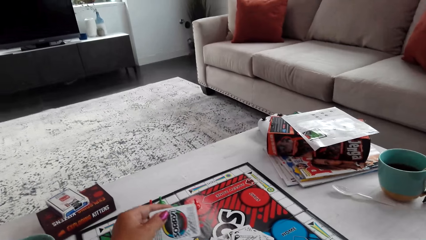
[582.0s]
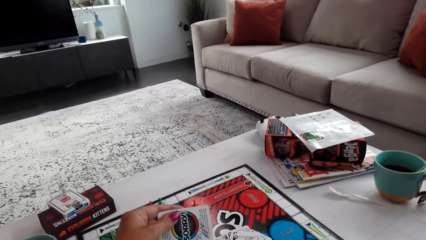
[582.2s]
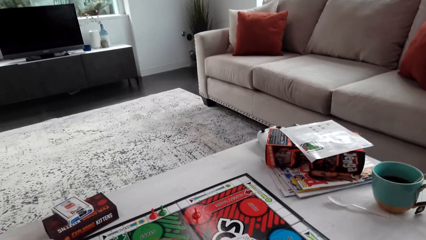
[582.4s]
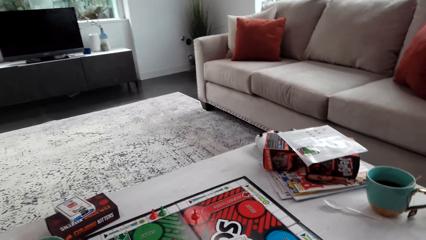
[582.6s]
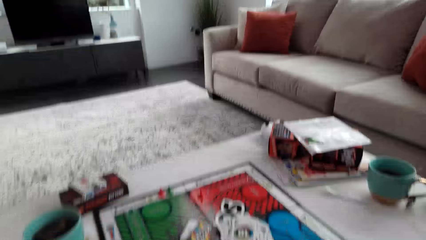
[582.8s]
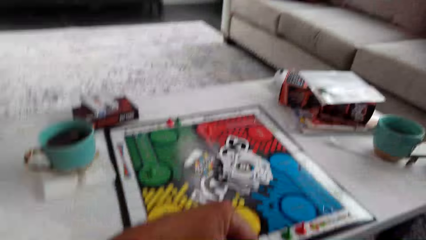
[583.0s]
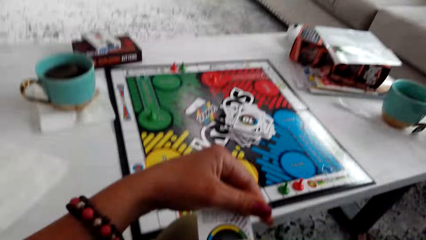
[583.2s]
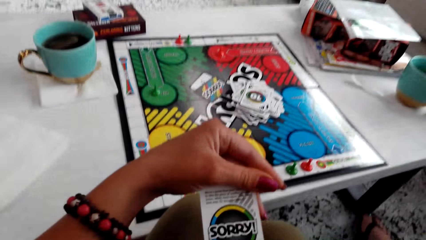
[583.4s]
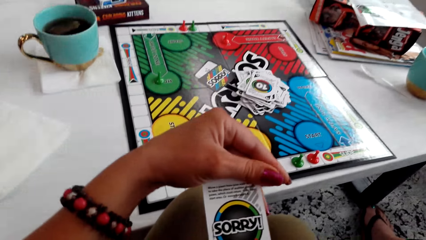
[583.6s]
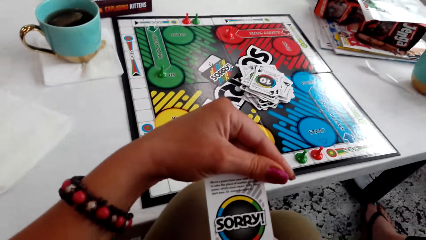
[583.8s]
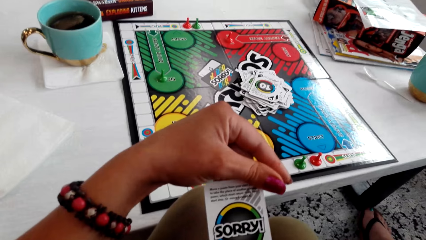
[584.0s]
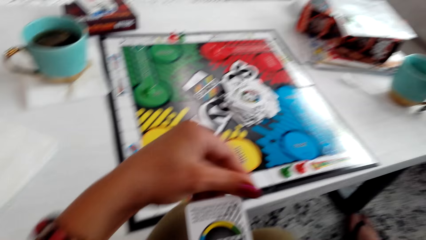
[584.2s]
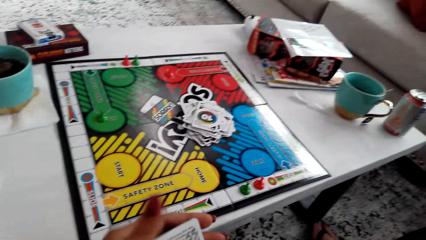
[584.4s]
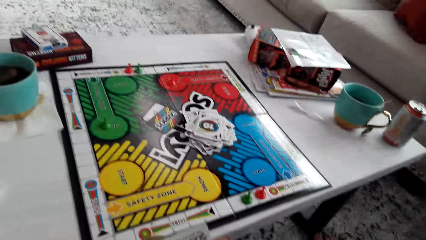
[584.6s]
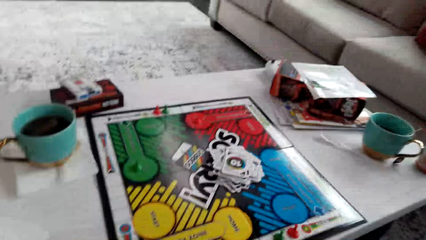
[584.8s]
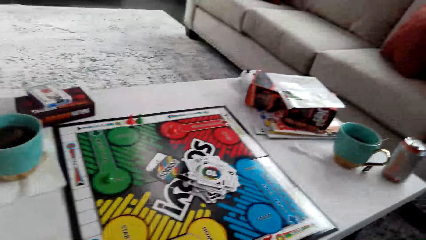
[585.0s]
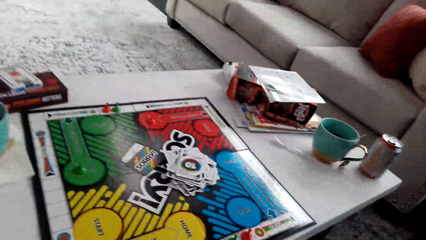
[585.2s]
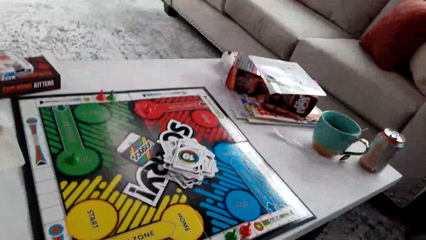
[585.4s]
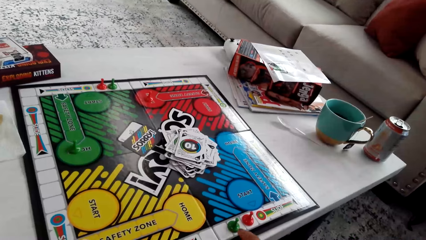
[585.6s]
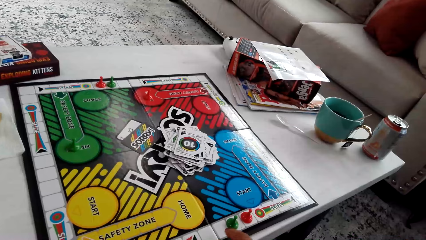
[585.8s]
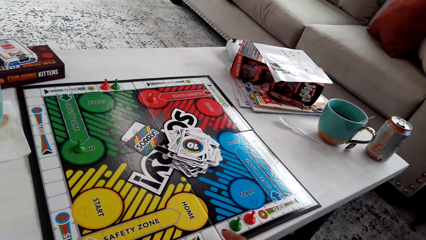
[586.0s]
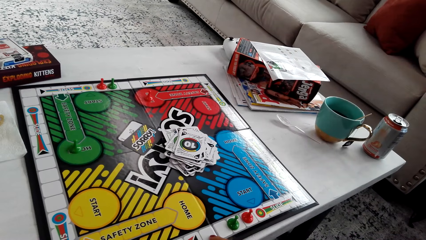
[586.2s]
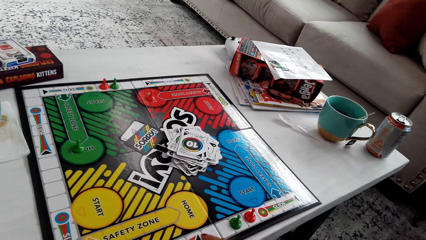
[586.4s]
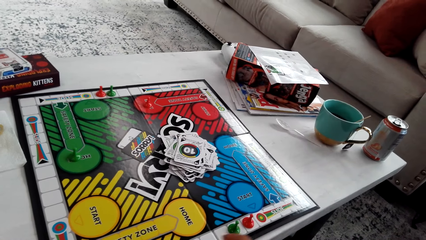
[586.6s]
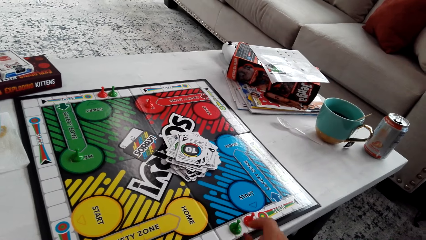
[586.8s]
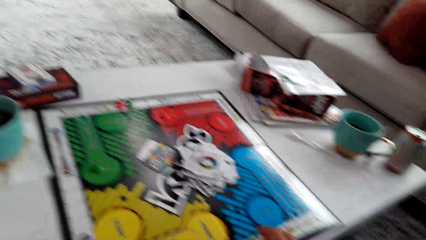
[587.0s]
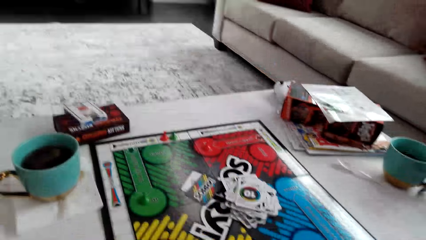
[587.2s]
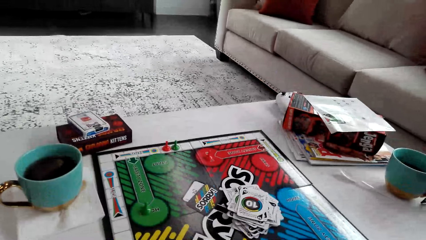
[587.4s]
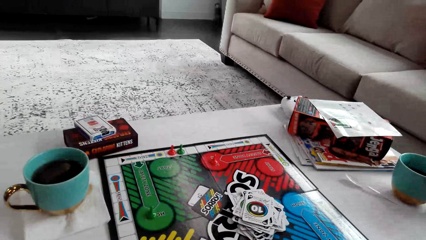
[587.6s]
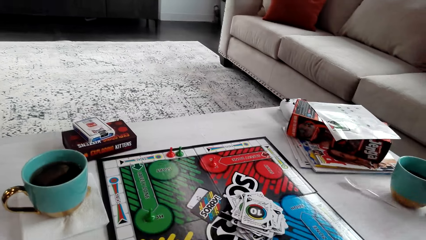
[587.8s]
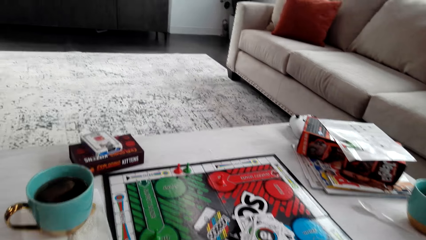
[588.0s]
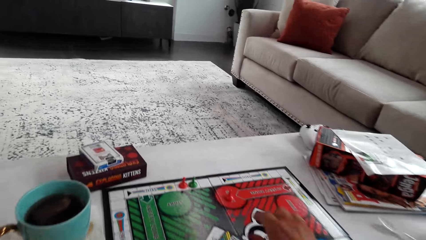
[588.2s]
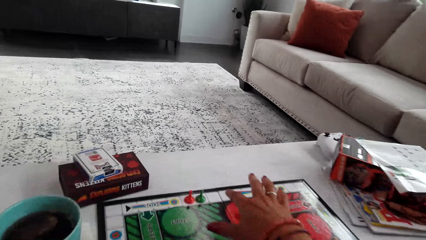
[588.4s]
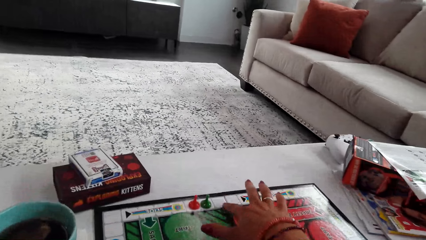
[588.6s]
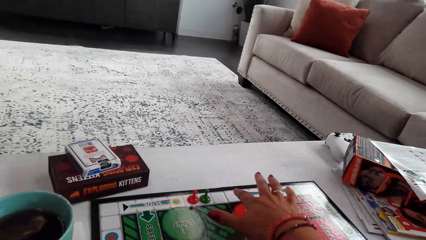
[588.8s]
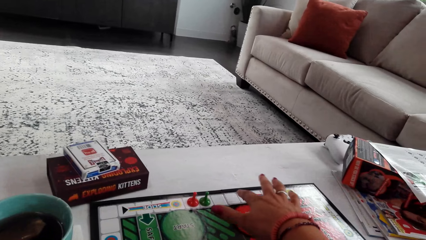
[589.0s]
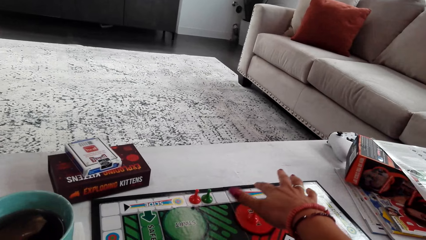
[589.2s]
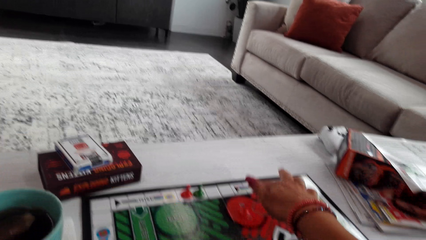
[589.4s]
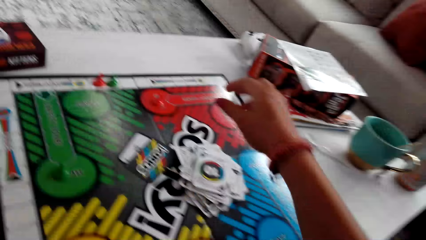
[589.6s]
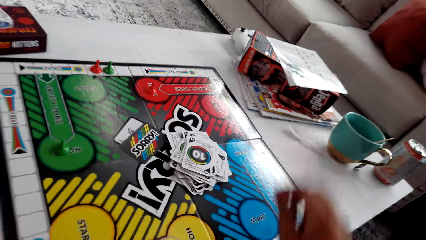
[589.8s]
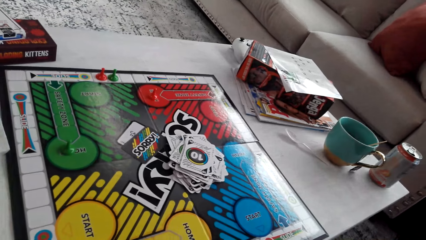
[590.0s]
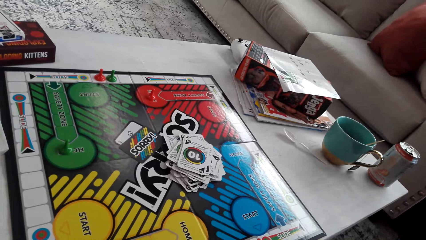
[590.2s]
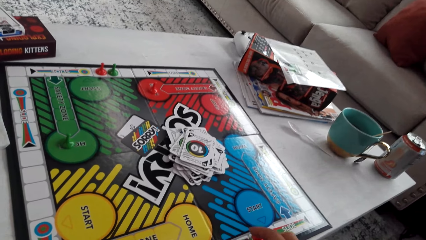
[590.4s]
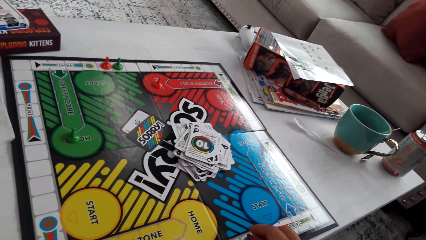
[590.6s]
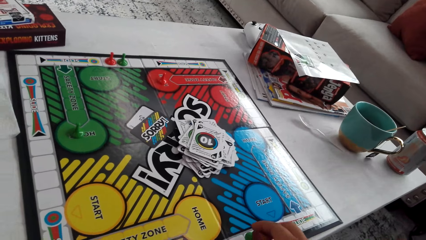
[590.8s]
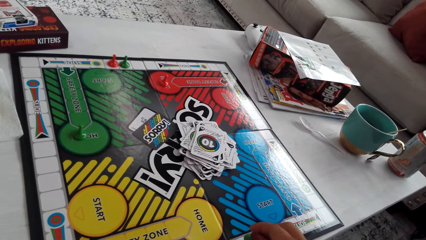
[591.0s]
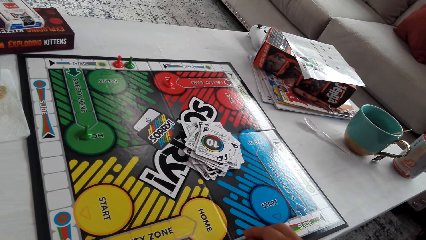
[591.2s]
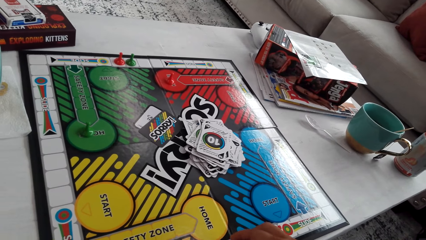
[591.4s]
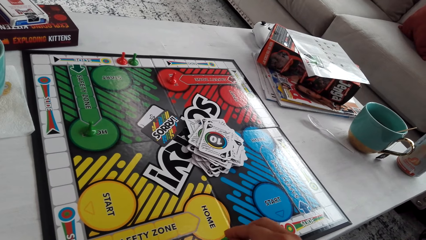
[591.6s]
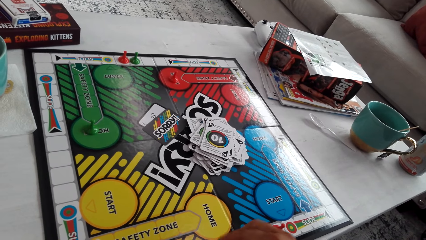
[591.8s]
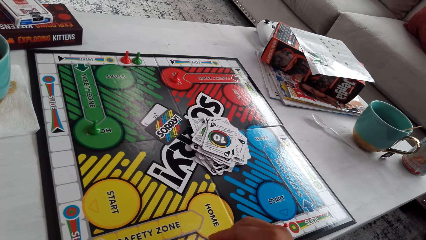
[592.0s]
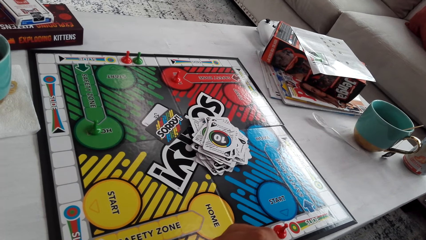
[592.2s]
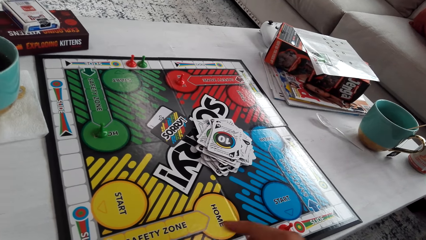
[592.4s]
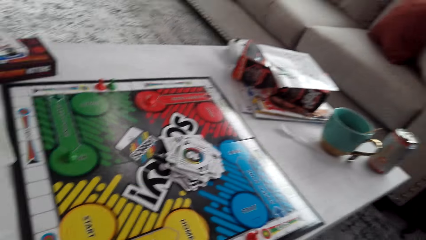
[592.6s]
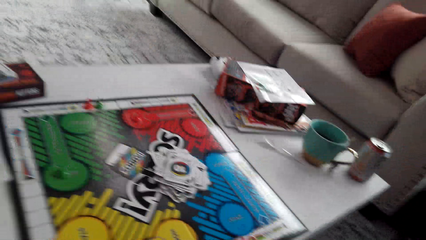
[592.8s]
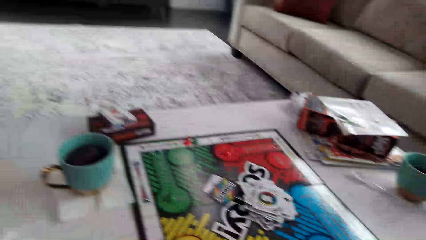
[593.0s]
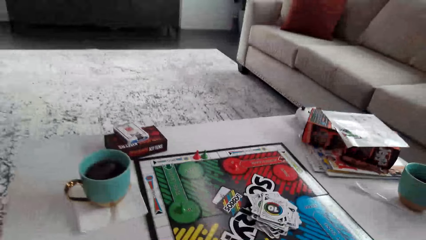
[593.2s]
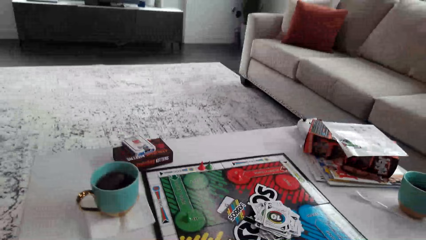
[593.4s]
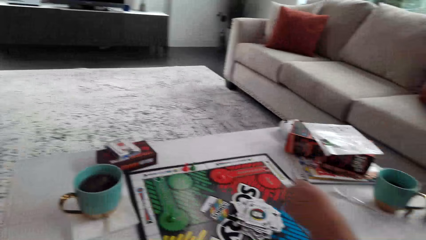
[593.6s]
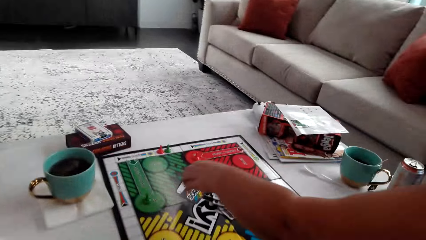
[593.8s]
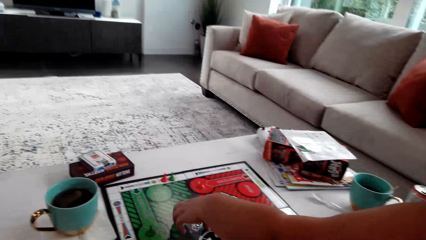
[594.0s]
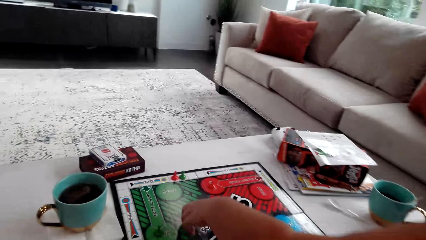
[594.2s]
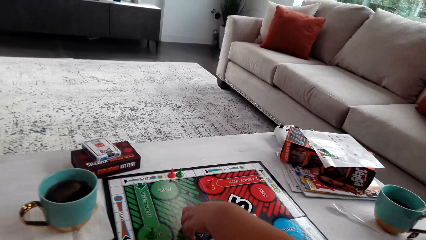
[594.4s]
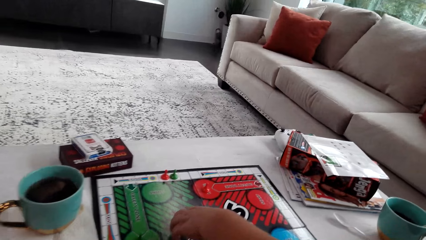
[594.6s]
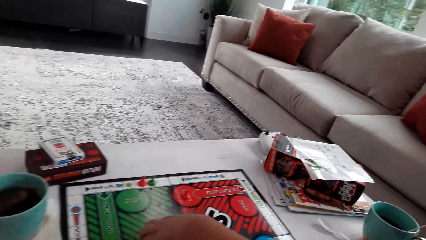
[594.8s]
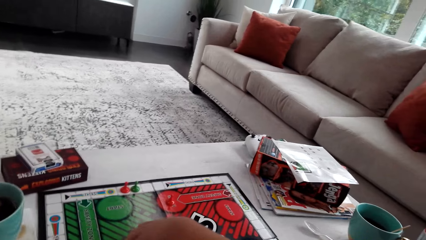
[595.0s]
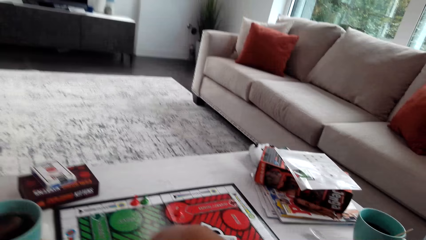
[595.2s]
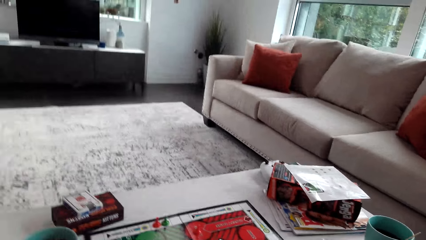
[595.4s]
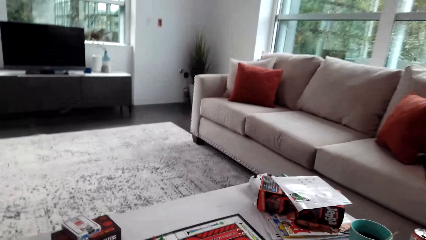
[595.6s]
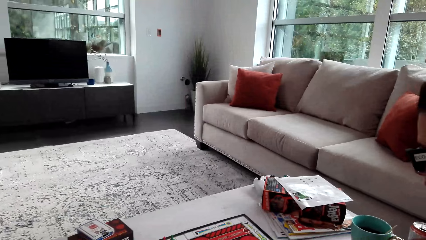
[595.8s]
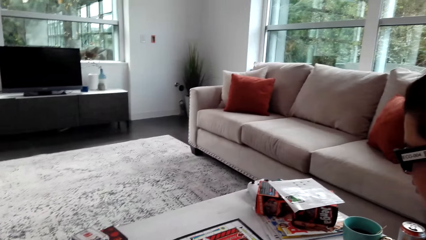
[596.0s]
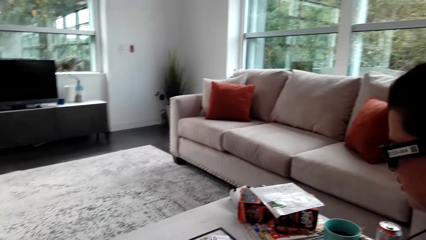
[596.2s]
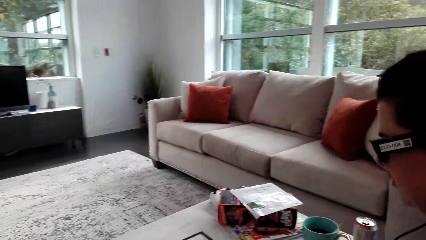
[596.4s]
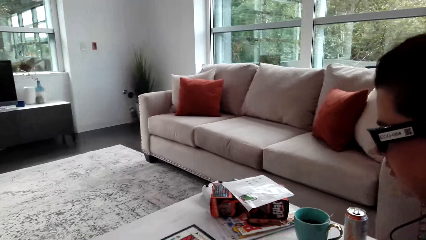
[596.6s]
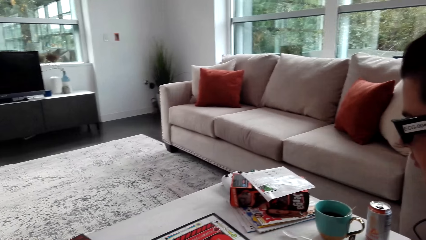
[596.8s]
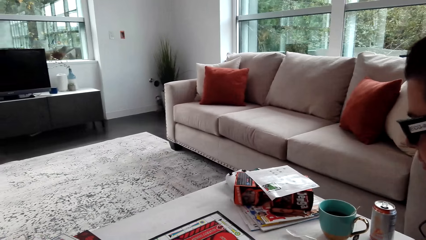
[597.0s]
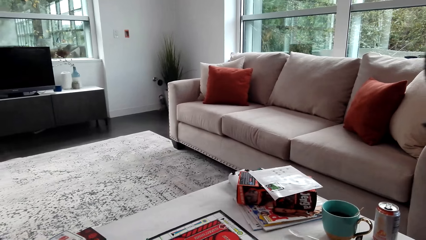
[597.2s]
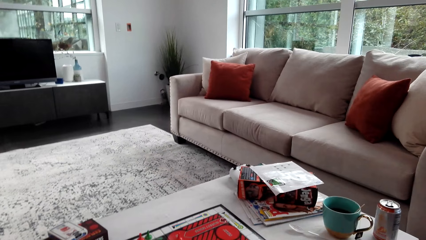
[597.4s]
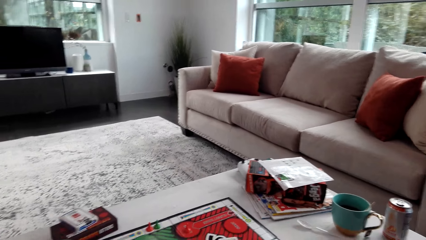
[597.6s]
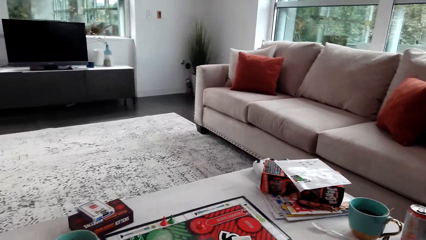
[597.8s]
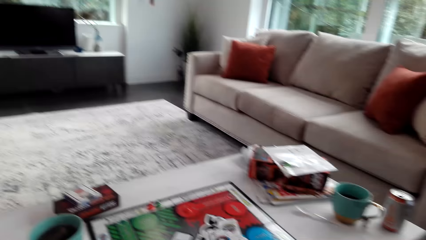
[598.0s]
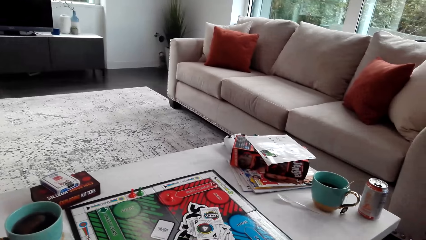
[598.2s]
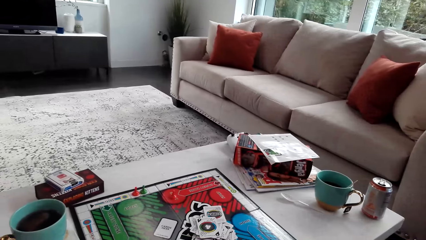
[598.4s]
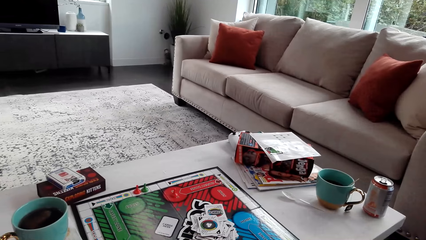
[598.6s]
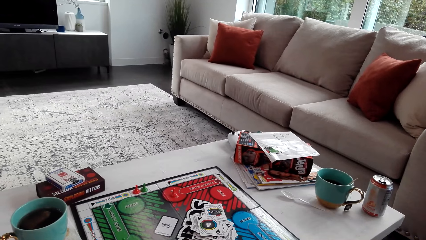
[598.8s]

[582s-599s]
The camera wearer picks the card. They move the pawn. A woman picks a card.
